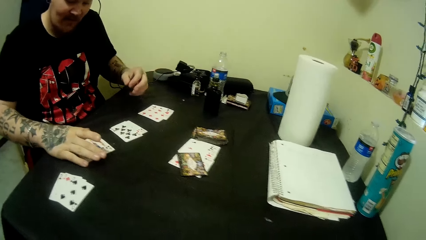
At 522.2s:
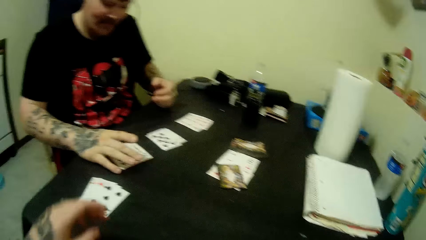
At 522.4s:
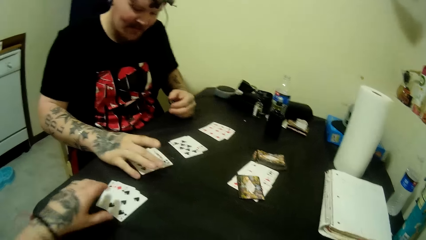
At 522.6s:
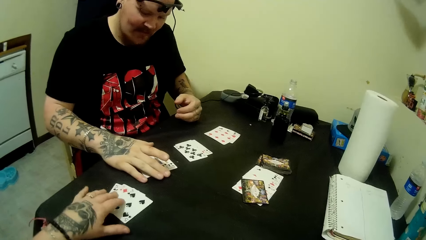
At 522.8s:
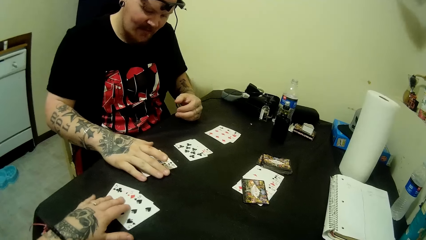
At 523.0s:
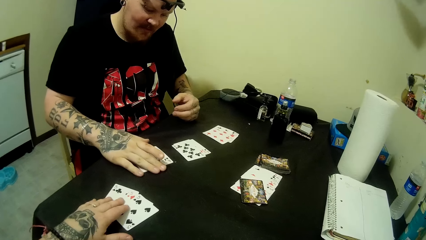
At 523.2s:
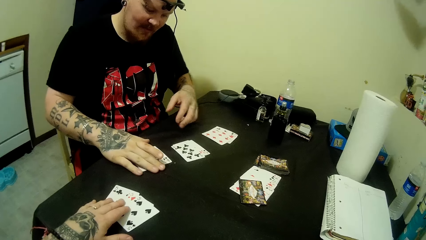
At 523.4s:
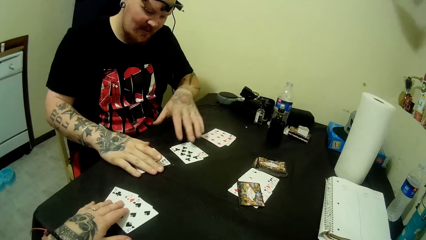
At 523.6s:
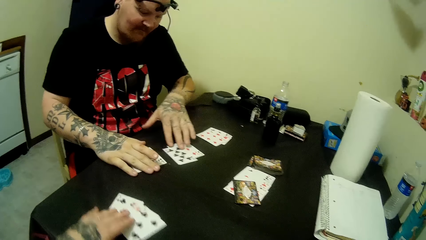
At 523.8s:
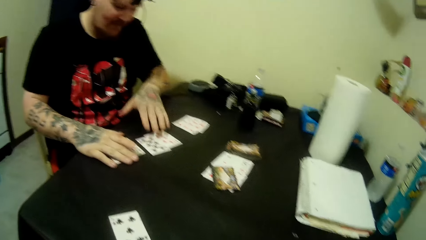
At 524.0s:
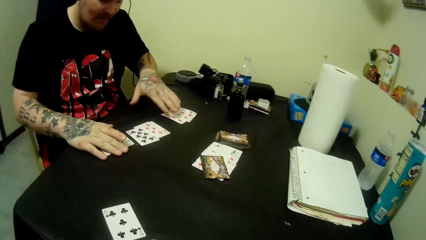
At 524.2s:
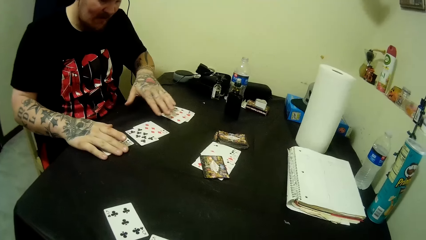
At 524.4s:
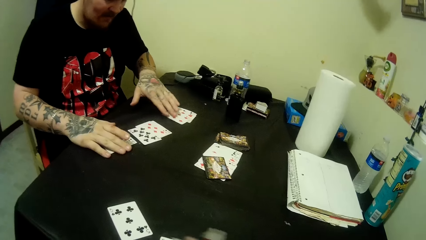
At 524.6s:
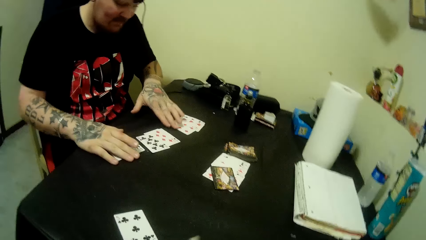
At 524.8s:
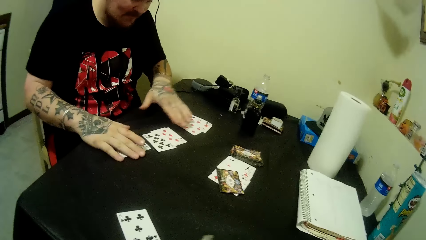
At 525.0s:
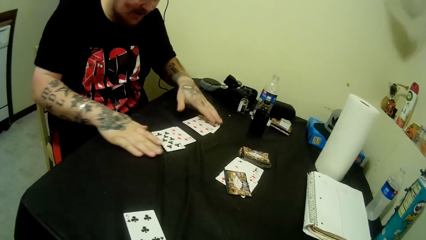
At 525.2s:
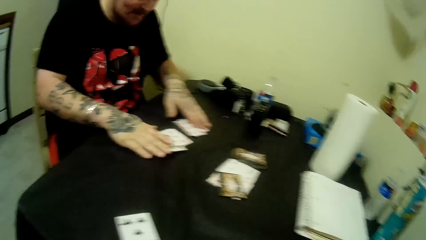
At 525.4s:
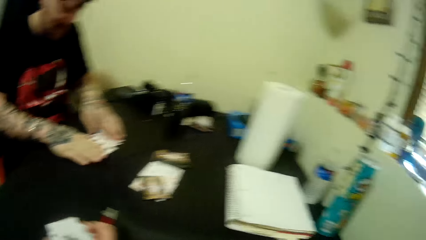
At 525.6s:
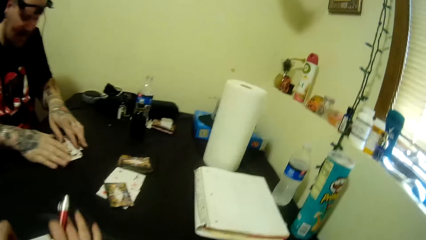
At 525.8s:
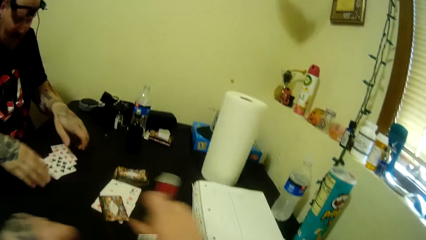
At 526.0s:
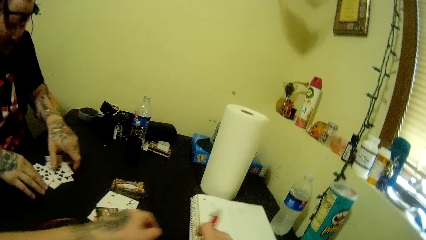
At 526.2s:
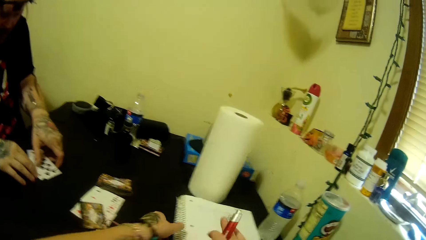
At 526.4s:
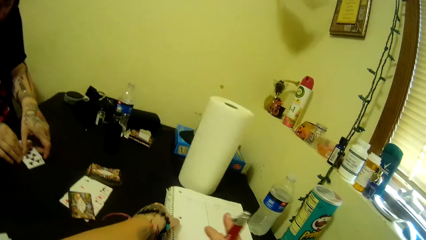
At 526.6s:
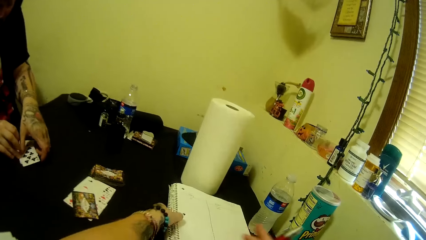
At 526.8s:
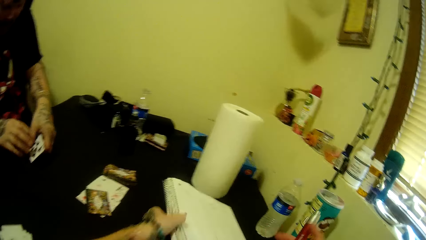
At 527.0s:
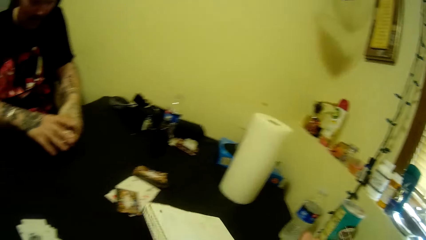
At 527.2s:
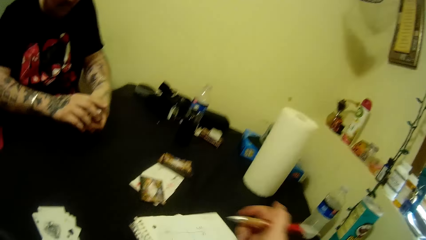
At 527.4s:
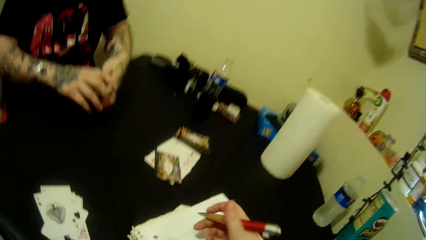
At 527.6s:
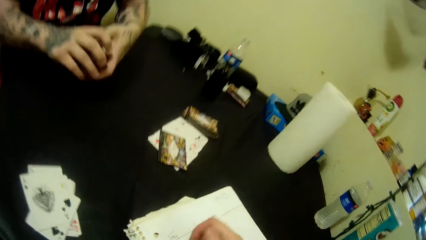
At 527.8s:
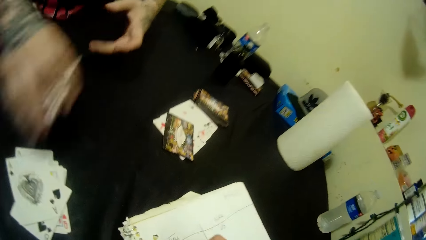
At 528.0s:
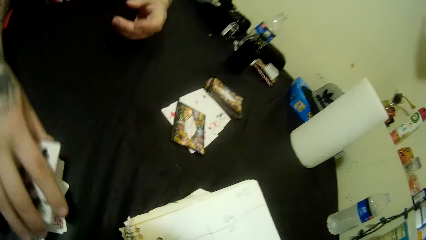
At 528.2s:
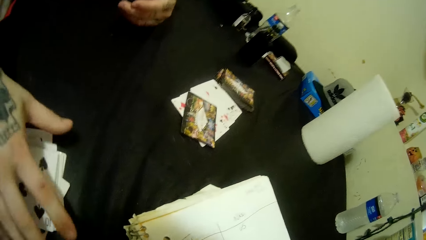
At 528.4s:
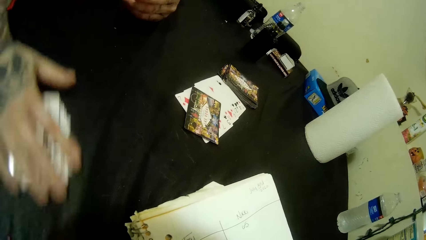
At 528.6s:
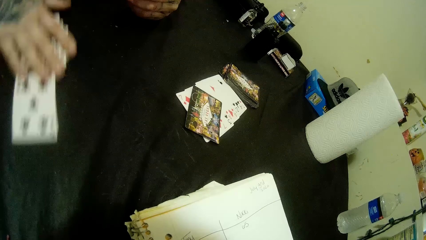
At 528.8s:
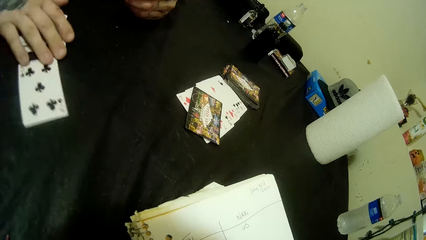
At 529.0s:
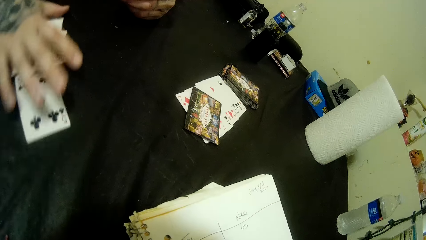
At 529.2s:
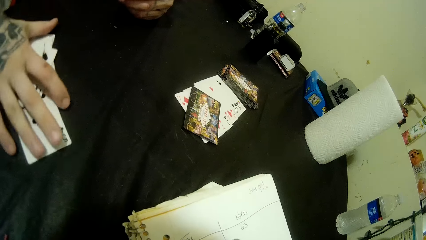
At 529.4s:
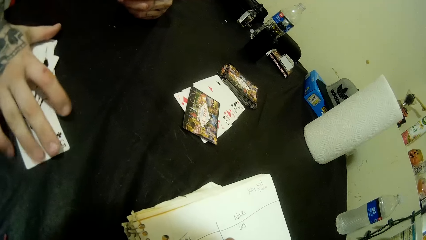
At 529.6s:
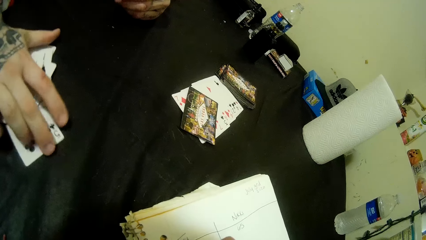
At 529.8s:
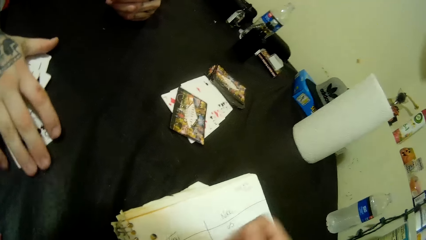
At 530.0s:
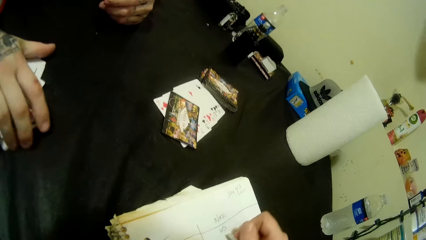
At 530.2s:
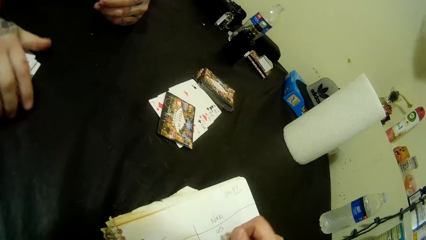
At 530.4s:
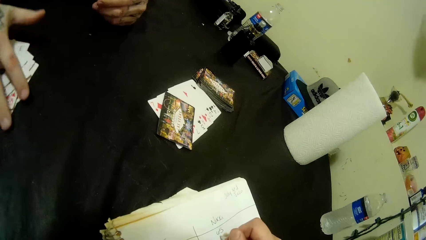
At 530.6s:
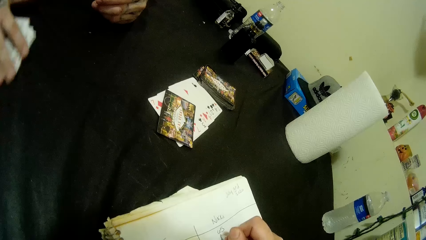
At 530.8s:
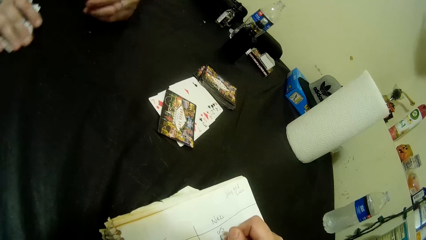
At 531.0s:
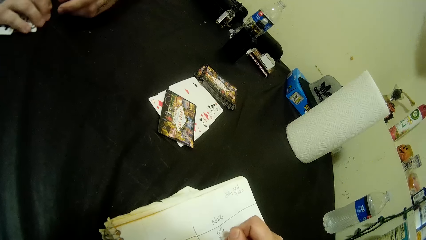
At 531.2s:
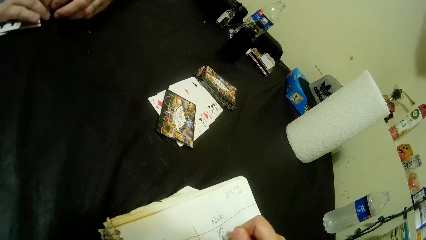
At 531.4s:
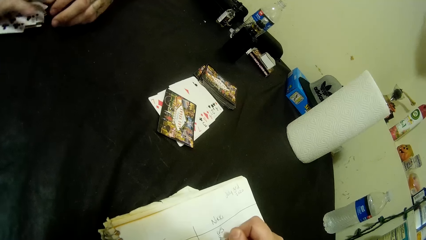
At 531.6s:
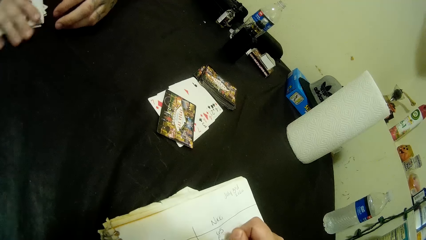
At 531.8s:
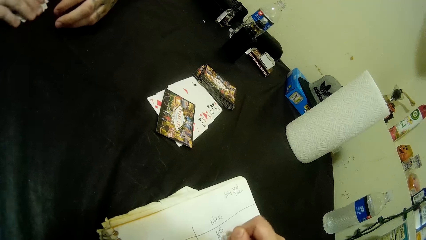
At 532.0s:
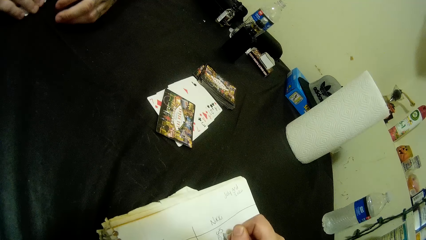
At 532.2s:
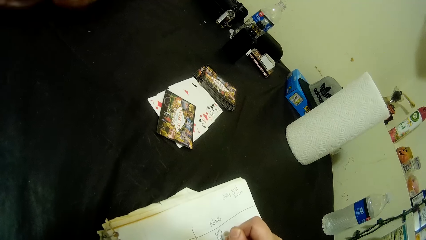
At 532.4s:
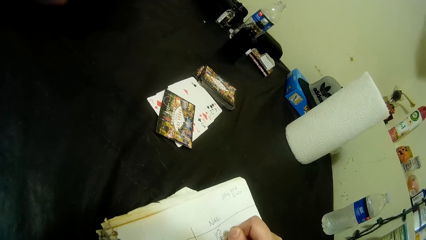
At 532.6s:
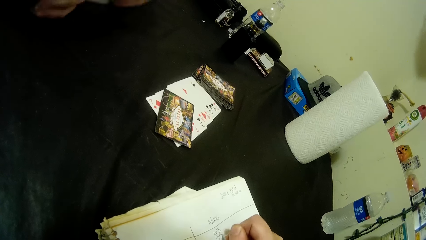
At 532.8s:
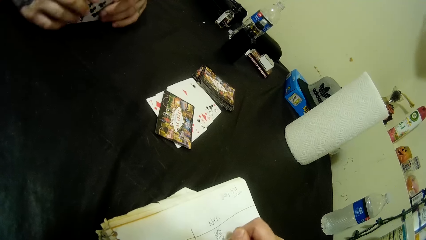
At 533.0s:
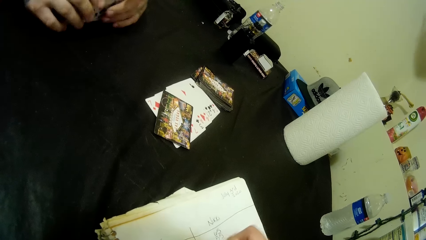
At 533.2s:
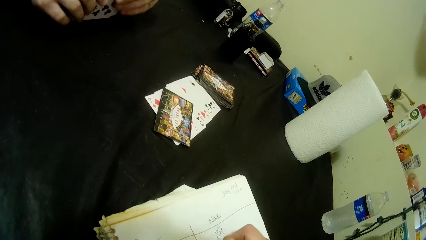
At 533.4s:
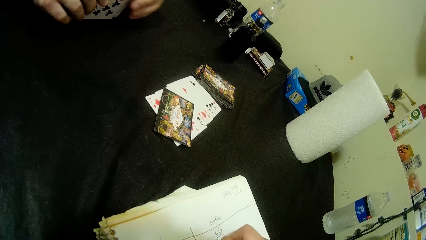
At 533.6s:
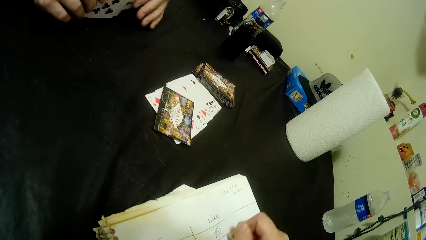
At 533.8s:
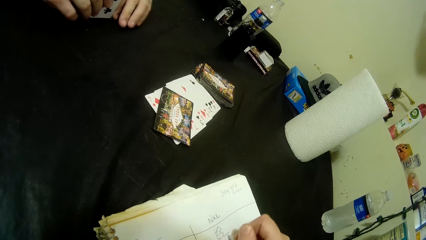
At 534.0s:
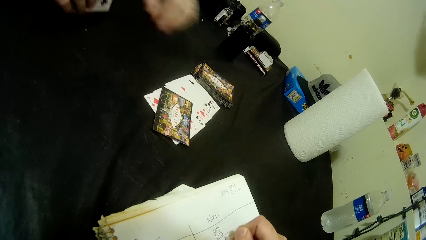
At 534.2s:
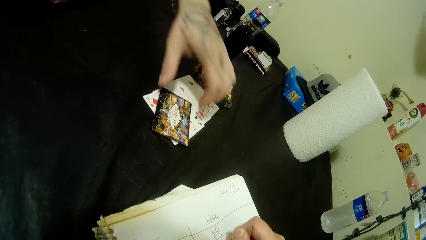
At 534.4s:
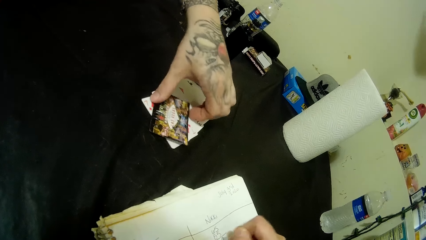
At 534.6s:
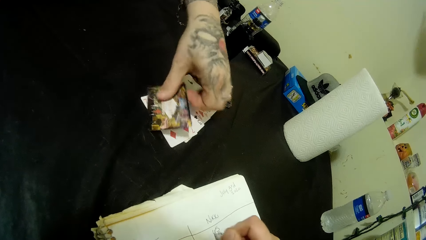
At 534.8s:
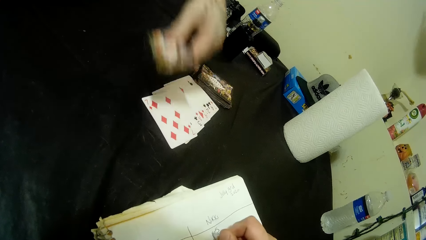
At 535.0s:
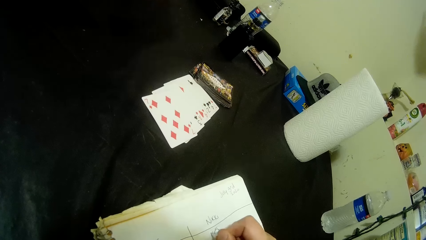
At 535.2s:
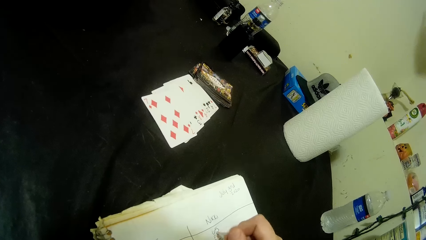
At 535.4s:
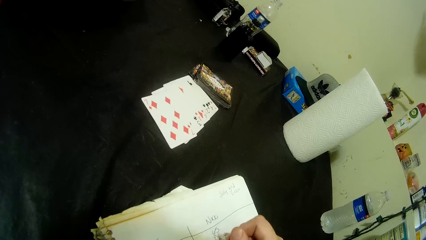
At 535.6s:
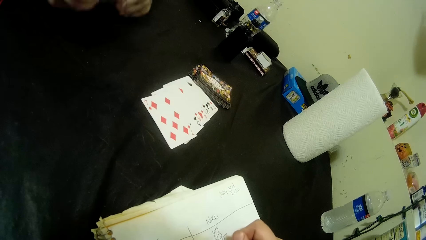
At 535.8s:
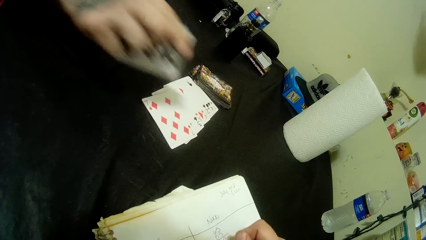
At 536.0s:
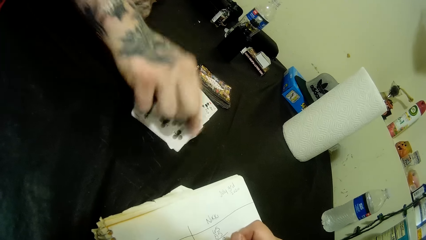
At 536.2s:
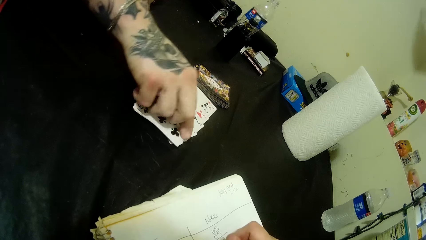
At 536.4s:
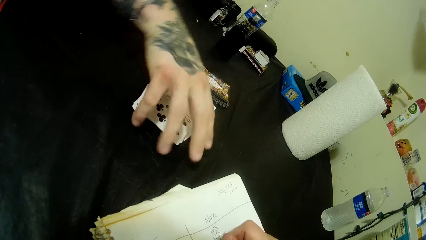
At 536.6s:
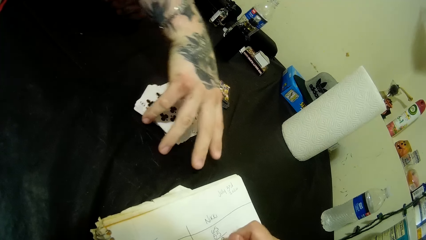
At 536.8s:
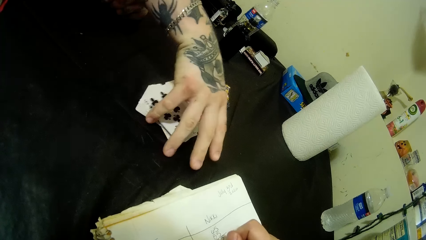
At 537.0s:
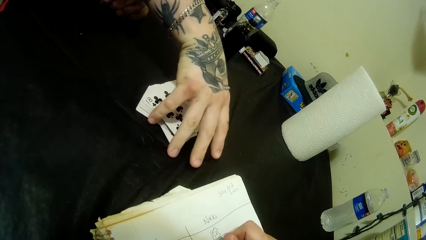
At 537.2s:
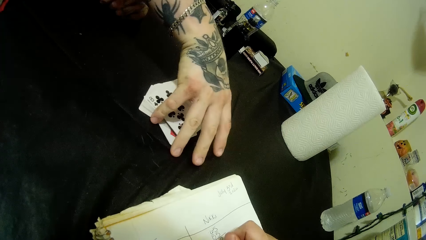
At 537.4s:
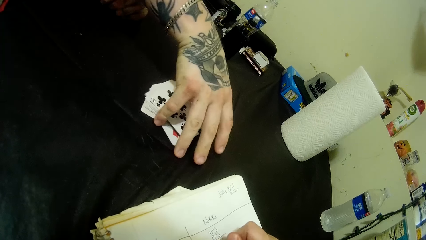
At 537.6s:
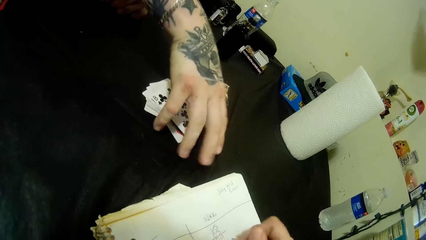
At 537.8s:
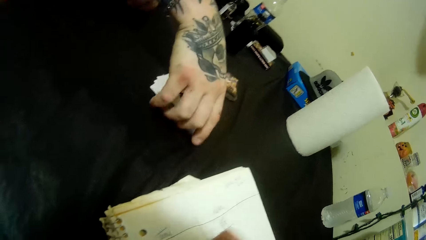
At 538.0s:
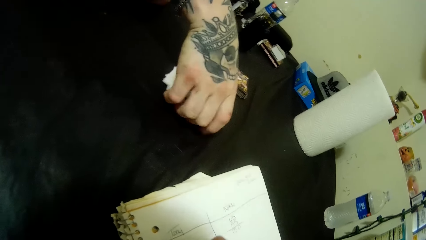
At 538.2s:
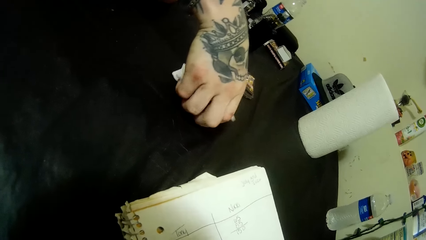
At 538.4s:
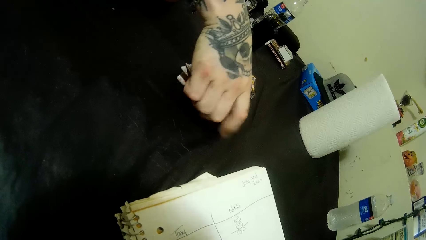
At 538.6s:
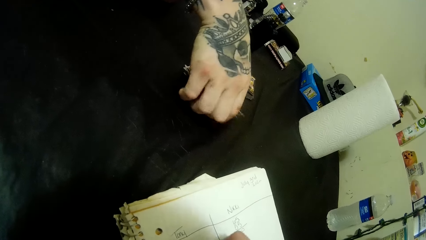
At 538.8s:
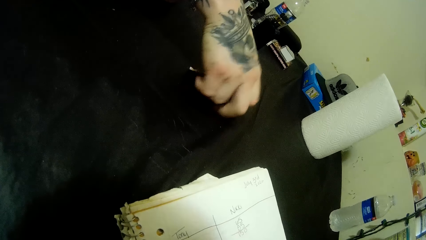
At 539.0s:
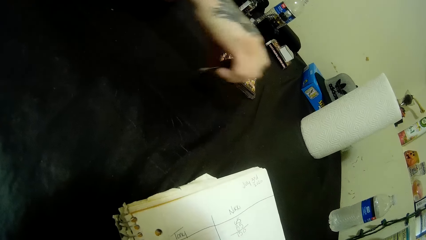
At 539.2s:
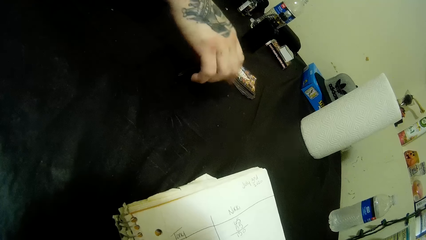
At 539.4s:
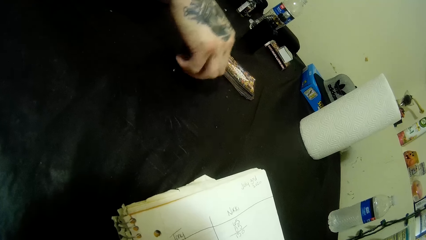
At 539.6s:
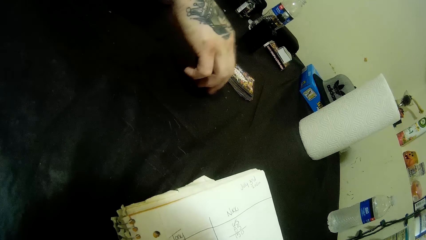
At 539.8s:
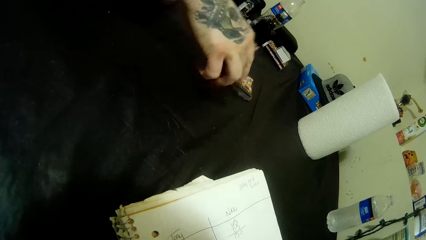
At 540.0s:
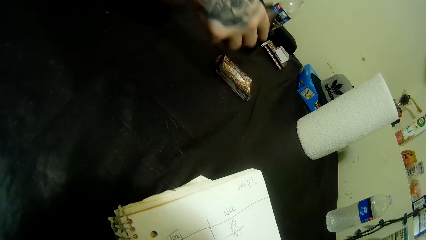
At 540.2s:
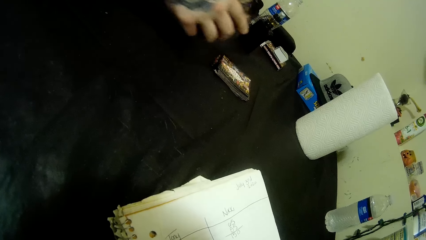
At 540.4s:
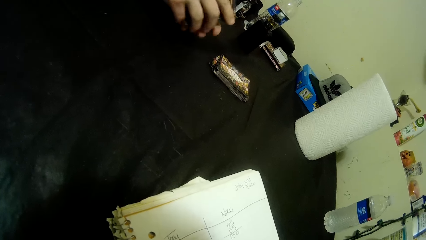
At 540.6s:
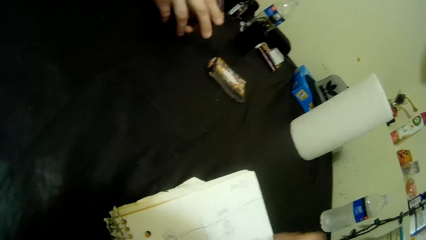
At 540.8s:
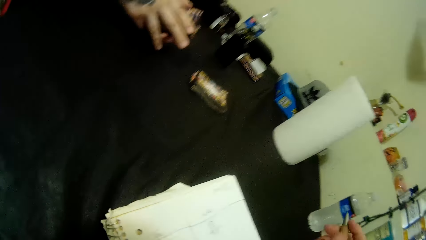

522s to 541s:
The camera wearer packs other cards from the table. They hold the cards. They move a book from the table. They write on the book with a pen. The man packs some cards from the table. The camera wearer packs other cards from the table. They write on the paper. The man picks the cards. The camera wearer packs other cards from the table.
